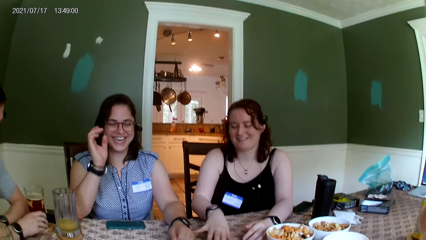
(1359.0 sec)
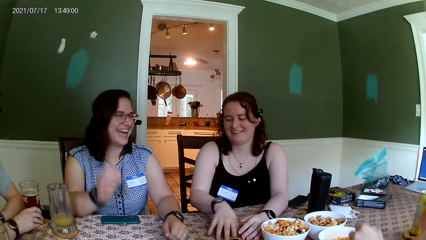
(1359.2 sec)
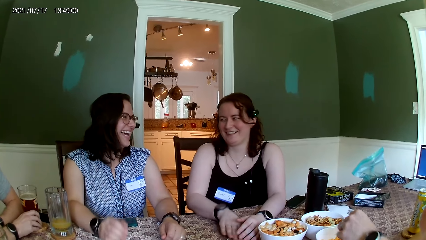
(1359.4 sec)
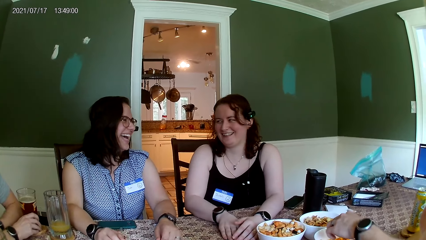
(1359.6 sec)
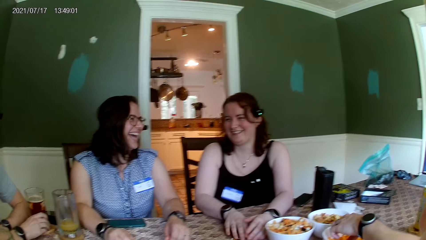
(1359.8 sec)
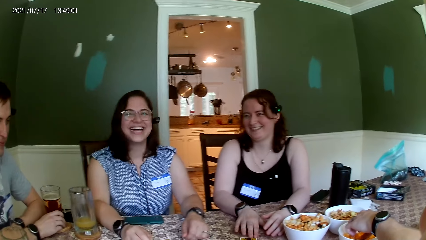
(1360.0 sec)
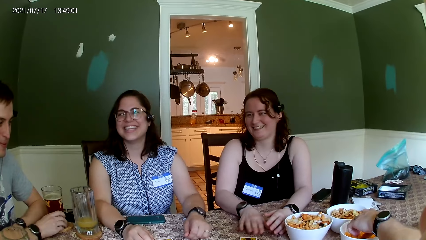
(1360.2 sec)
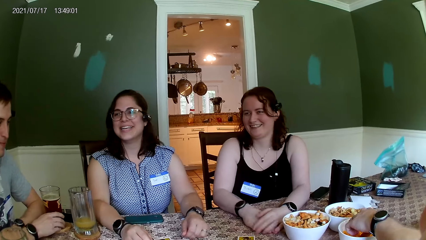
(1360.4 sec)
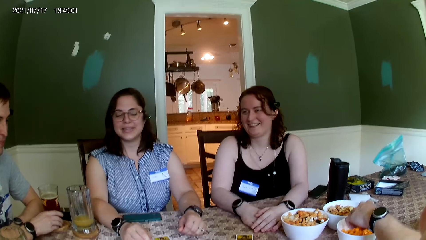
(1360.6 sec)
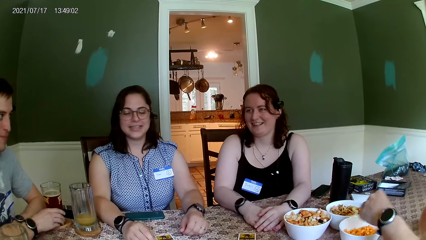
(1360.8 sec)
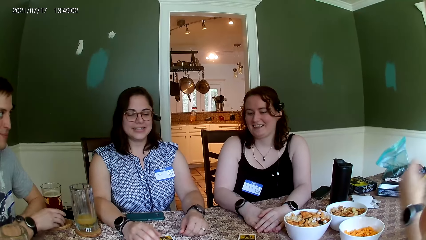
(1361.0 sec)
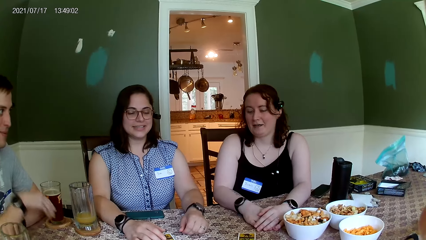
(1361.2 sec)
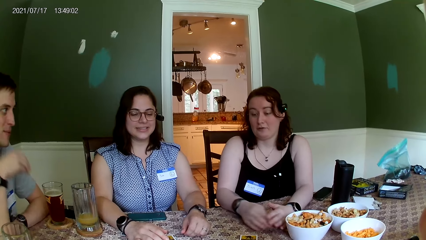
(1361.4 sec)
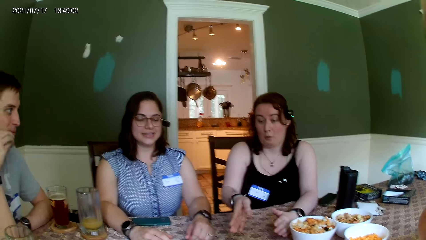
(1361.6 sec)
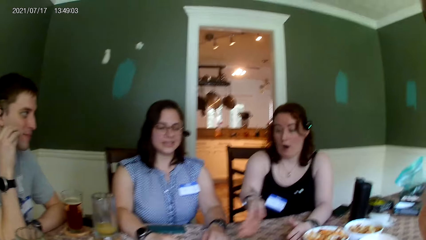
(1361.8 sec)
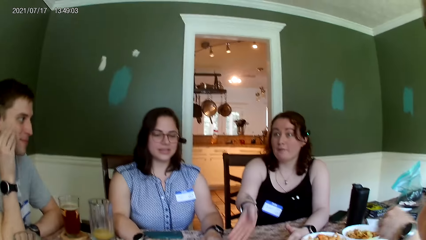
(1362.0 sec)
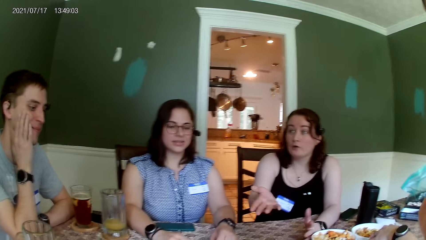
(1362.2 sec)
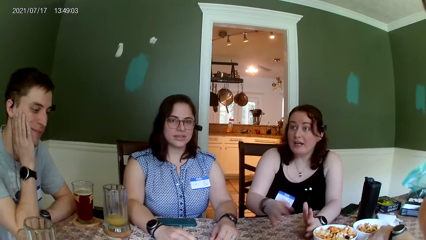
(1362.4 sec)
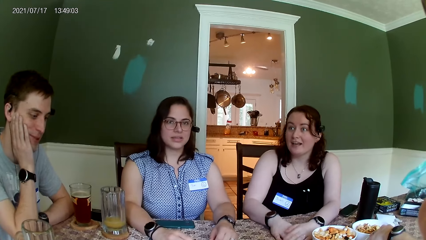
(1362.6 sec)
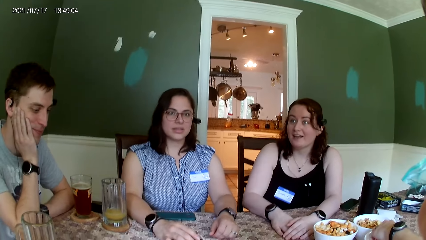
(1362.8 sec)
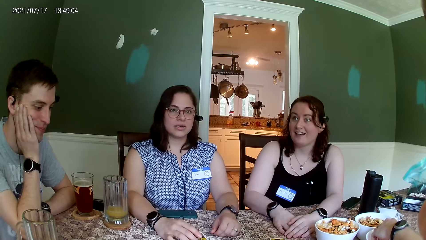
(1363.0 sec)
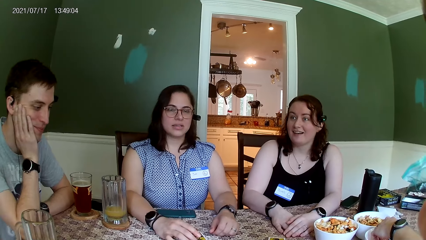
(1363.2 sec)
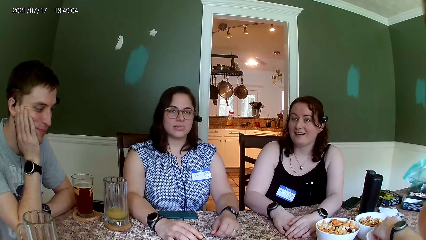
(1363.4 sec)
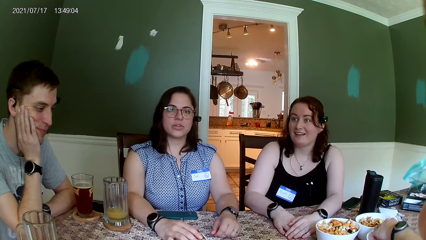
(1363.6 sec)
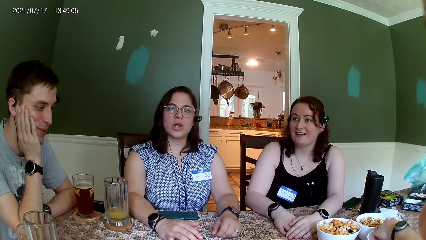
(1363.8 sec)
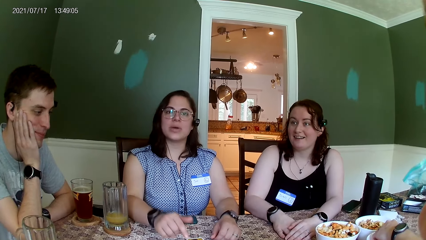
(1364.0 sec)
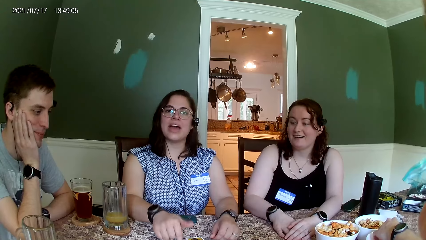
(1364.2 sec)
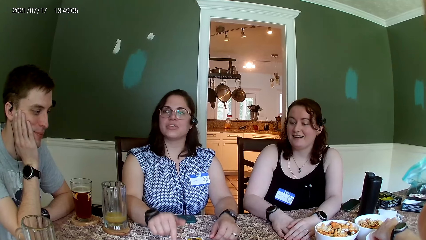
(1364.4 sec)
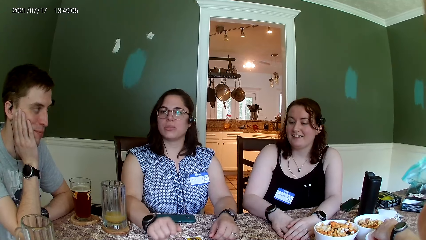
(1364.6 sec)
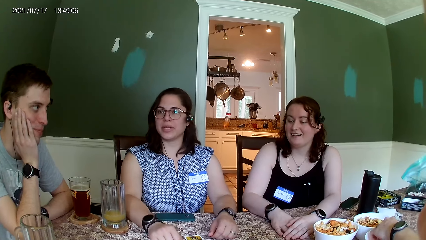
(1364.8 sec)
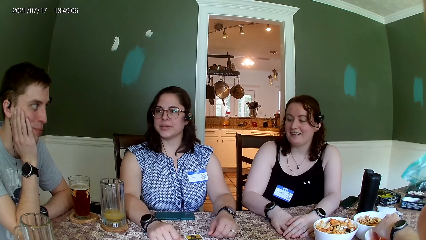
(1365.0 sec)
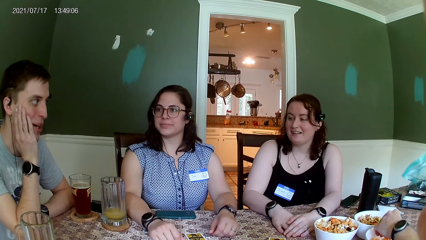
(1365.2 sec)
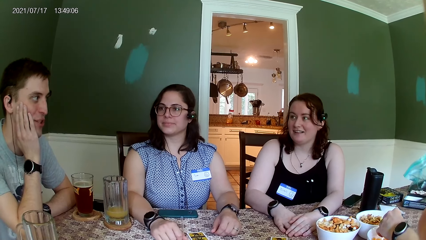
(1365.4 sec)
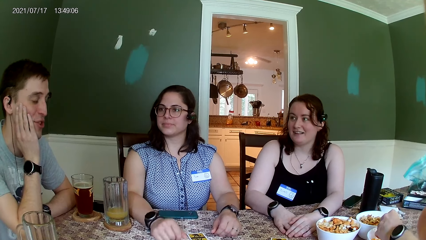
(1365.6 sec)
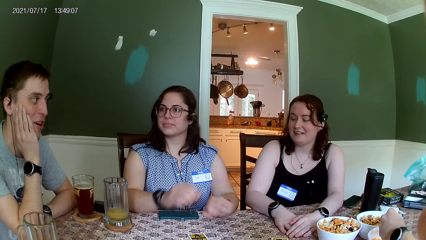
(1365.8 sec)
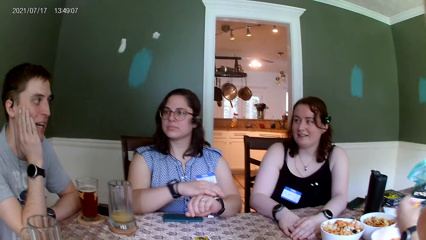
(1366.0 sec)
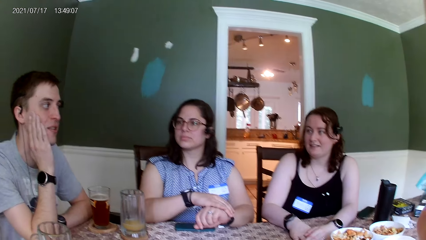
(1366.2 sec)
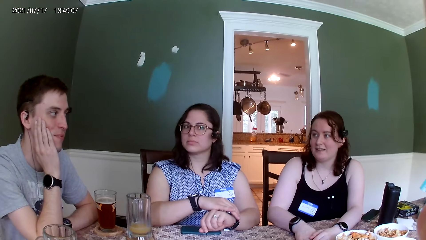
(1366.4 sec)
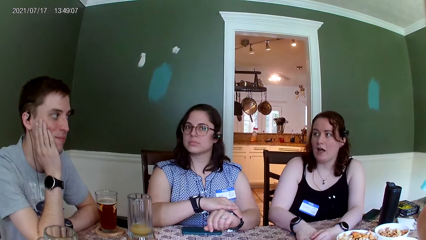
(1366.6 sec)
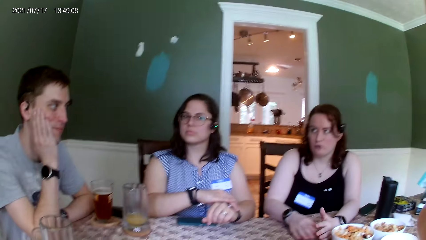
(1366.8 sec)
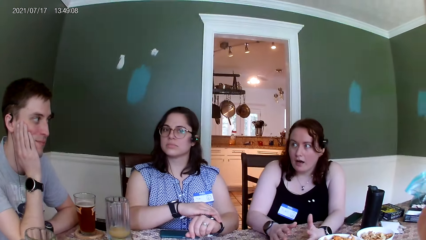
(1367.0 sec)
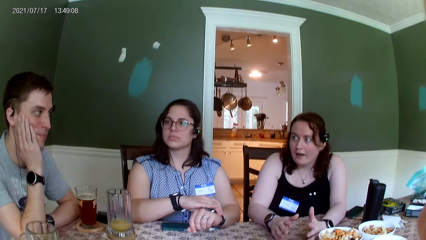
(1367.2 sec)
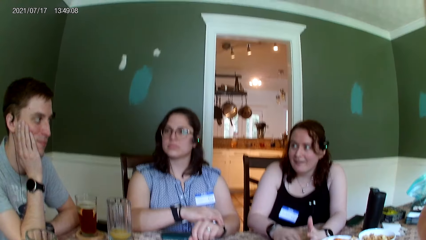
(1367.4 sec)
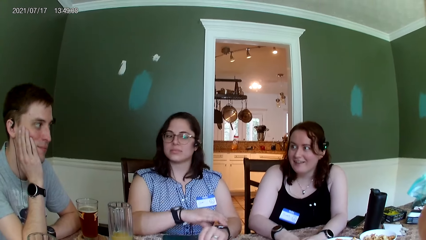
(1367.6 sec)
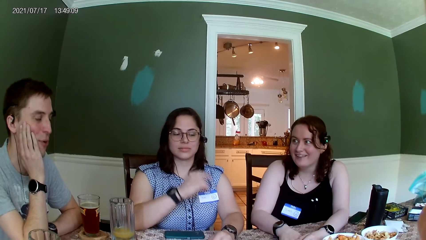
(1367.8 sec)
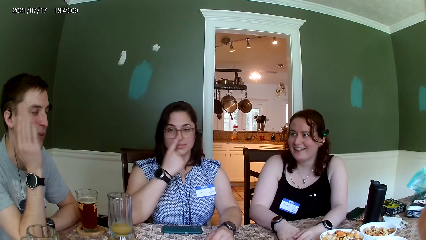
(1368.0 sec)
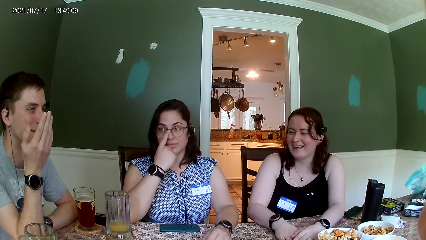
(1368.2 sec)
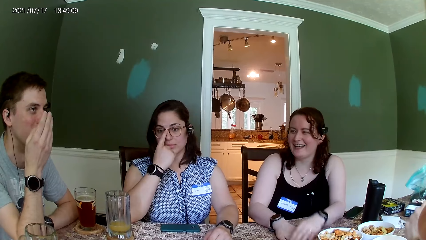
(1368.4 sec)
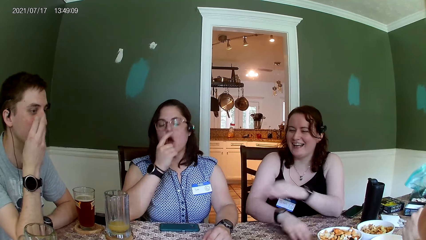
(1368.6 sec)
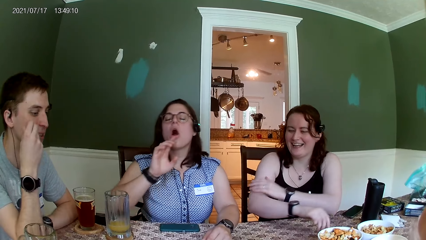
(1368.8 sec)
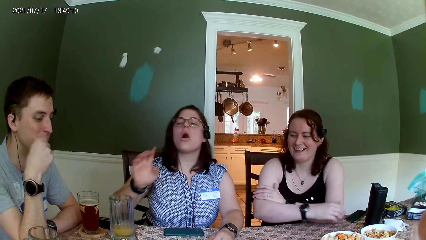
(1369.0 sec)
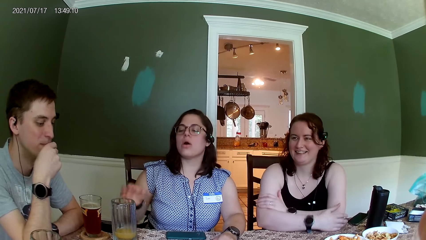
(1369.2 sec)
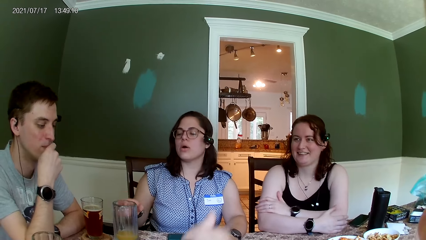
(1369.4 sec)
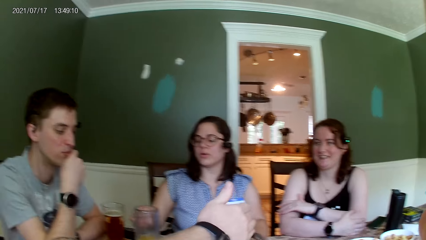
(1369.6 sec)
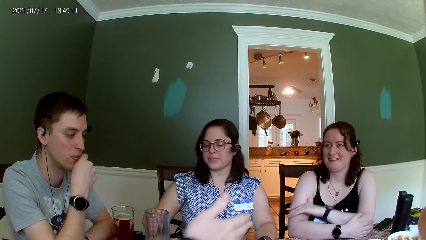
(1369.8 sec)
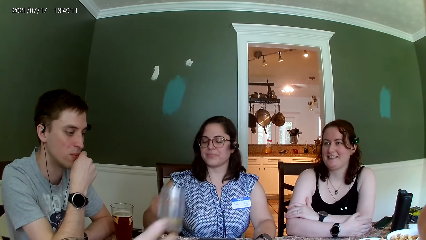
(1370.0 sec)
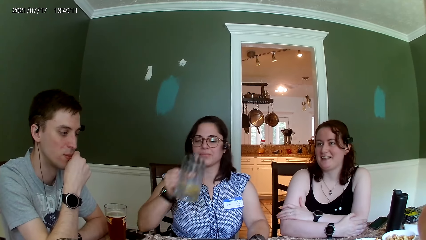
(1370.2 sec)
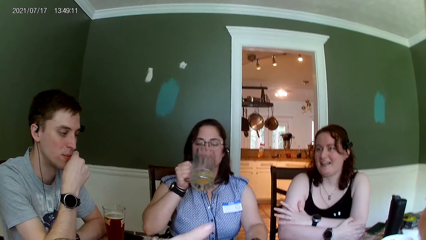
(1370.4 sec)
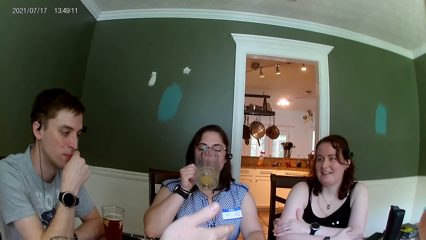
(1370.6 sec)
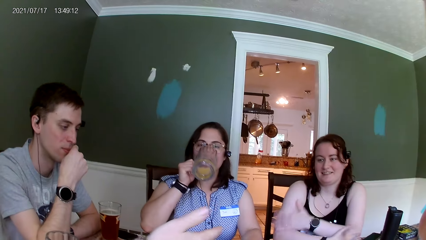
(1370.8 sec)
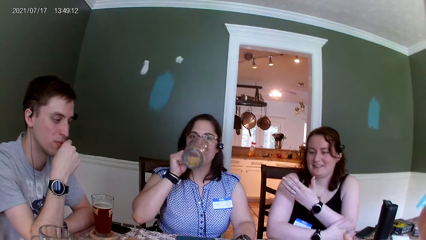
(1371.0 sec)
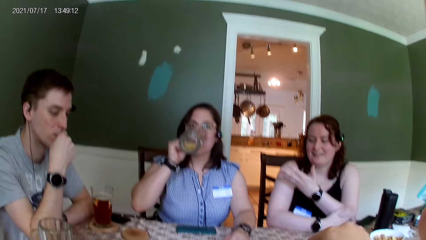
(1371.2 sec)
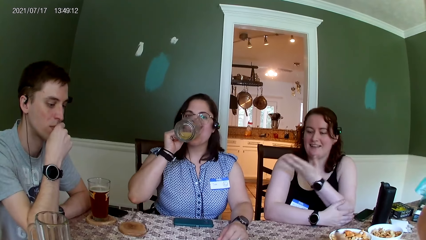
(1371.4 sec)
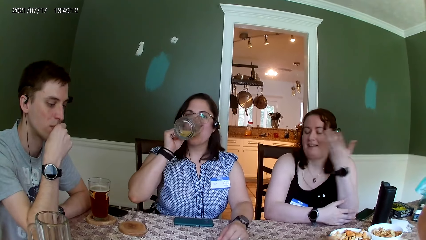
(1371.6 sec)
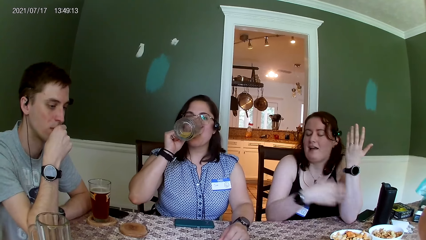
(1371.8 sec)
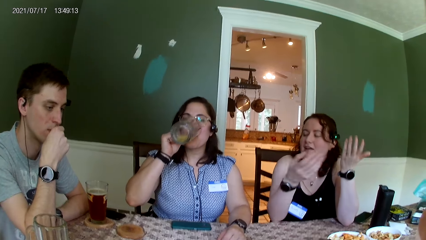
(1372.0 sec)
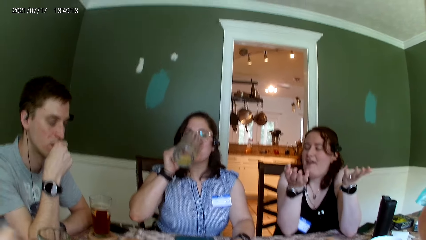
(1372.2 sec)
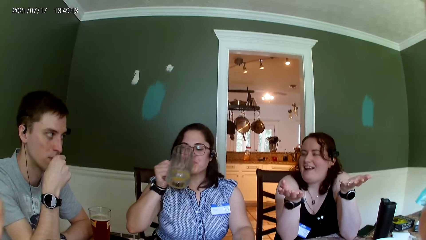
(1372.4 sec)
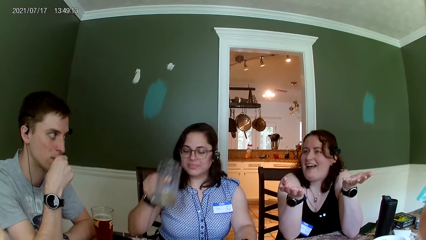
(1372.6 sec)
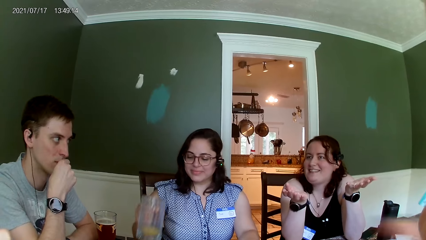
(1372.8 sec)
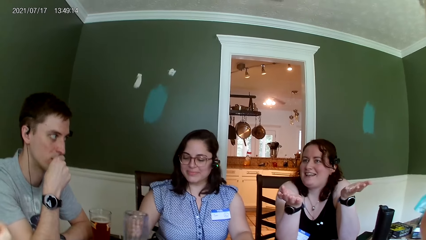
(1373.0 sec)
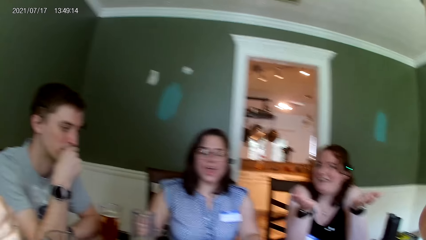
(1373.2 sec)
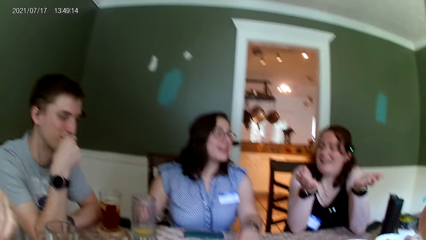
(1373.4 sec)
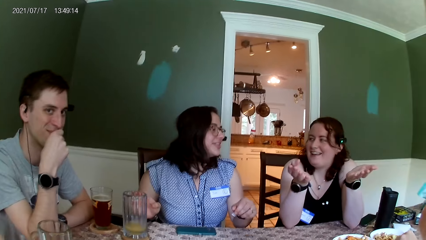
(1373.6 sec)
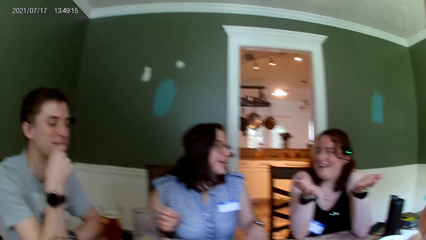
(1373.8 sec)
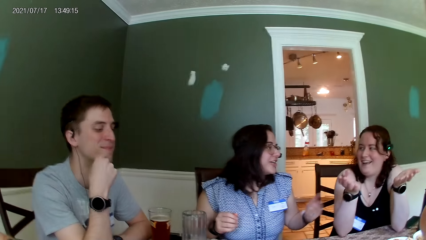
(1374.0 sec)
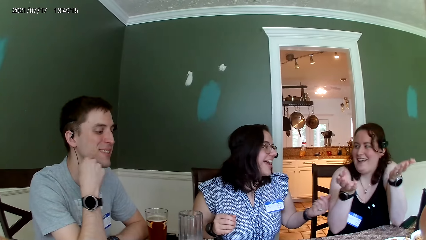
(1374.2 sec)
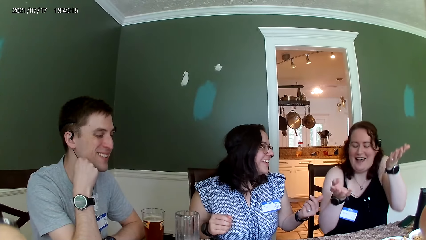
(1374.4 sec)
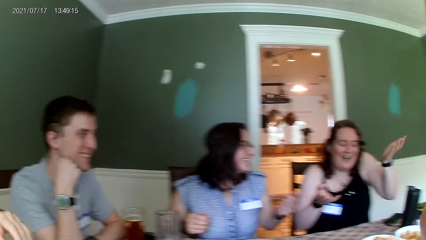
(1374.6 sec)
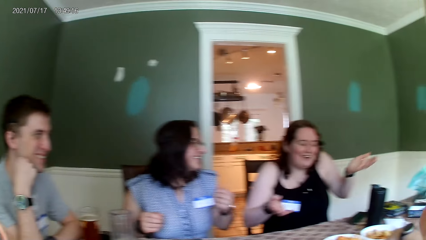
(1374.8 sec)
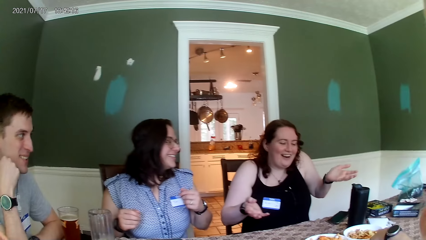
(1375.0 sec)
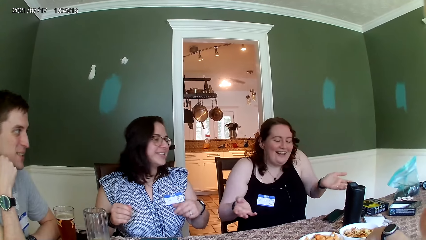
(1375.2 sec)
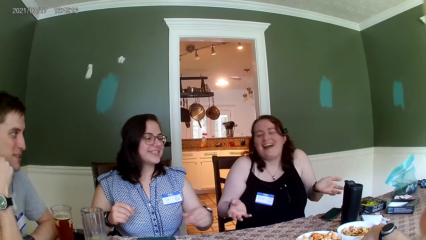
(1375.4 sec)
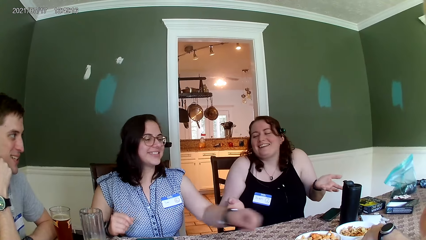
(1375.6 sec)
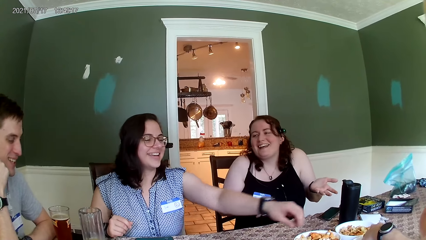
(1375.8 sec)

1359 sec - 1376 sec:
A woman touches another woman's hand with her right hand. A man picks food from the bowl on the table with his left hand. A person interacts with the camera wearer. Another woman adjusts a wrist watch on her left hand with her right hand. The woman adjusts the glasses on her face with her right hand. The camera wearer lifts the right hand. The woman picks a tumbler from the table with her right hand and drinks orange juice from the tumbler in her right hand. The camera wearer looks at another person. The woman drops the tumbler on the table with her right hand.
